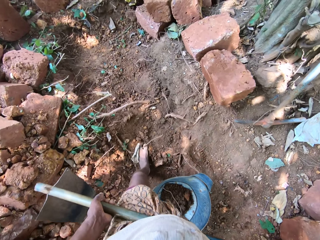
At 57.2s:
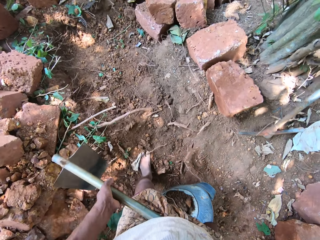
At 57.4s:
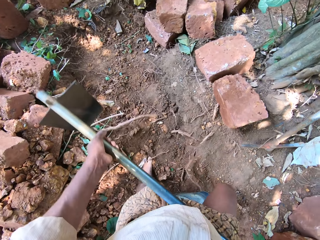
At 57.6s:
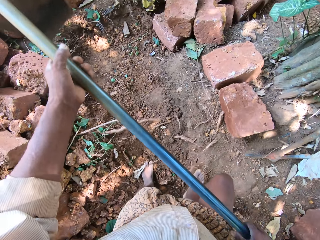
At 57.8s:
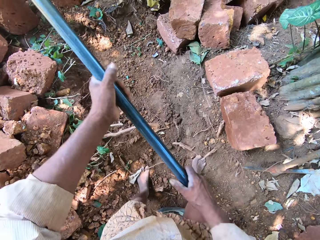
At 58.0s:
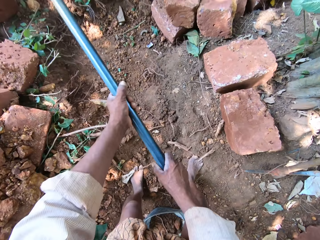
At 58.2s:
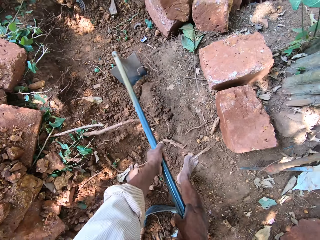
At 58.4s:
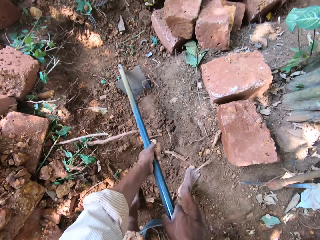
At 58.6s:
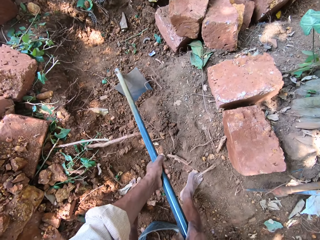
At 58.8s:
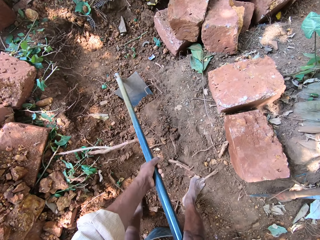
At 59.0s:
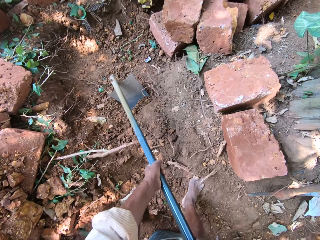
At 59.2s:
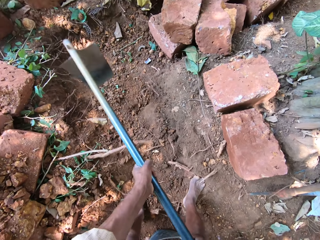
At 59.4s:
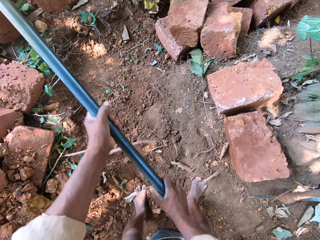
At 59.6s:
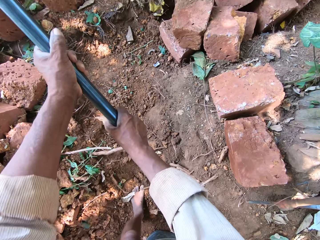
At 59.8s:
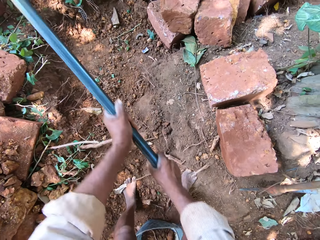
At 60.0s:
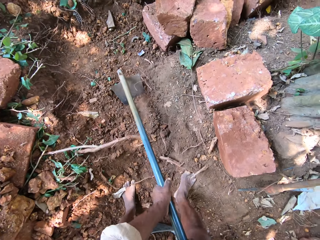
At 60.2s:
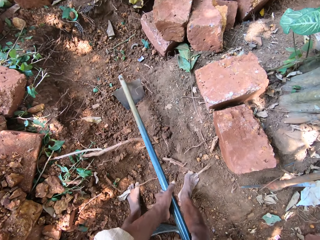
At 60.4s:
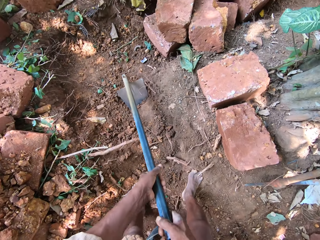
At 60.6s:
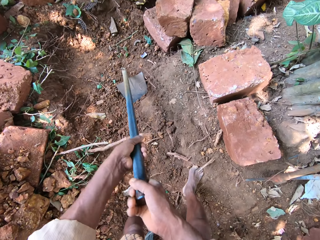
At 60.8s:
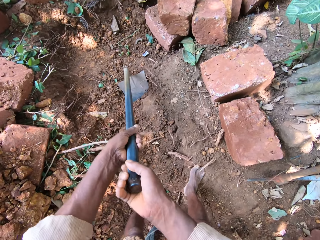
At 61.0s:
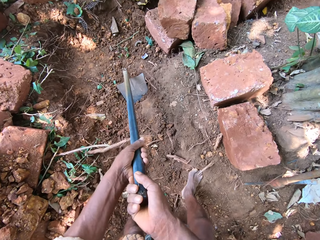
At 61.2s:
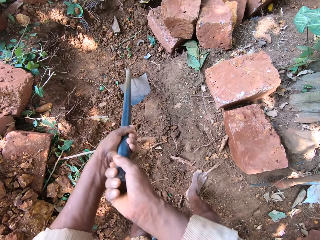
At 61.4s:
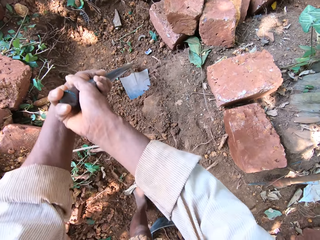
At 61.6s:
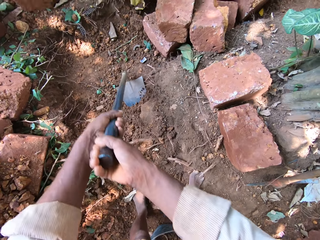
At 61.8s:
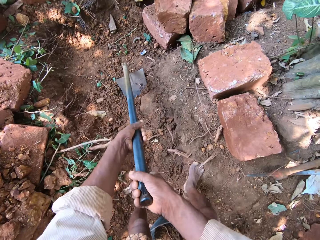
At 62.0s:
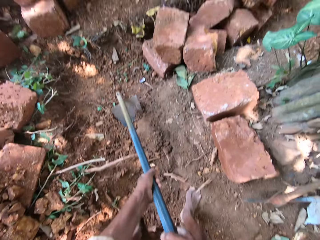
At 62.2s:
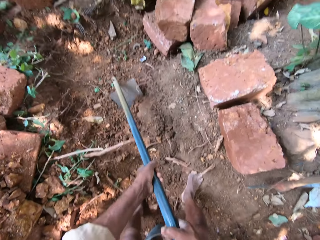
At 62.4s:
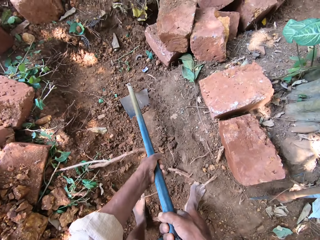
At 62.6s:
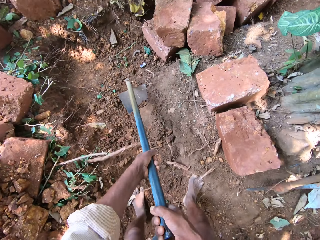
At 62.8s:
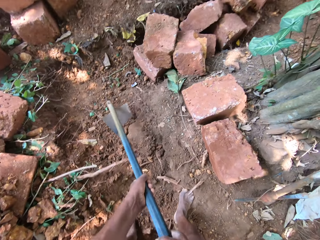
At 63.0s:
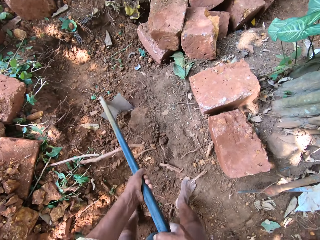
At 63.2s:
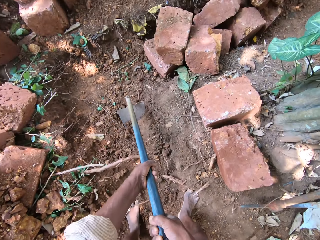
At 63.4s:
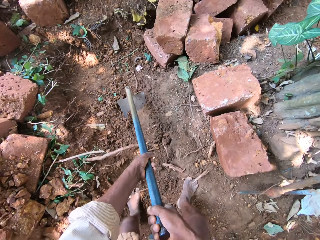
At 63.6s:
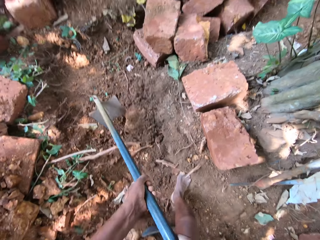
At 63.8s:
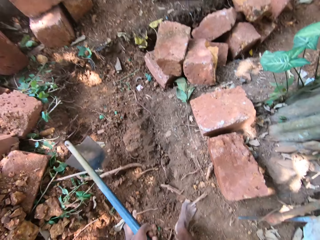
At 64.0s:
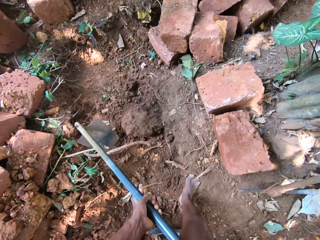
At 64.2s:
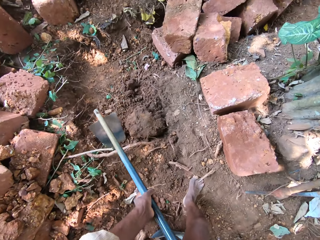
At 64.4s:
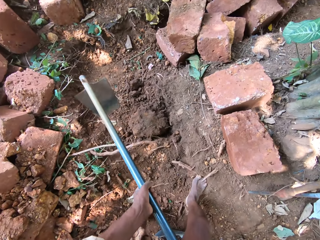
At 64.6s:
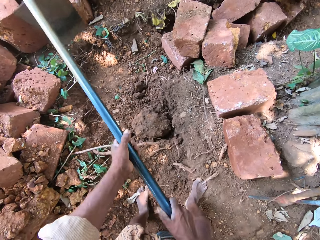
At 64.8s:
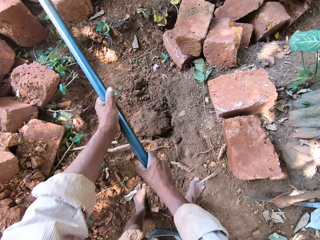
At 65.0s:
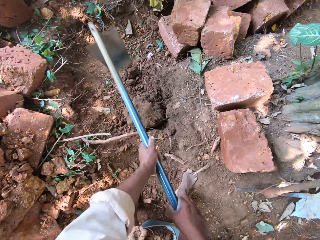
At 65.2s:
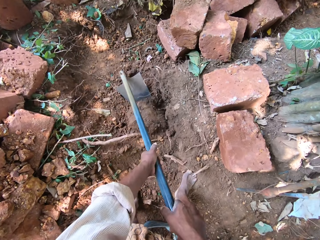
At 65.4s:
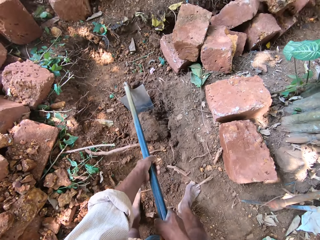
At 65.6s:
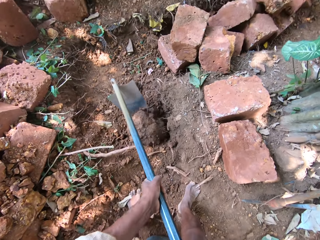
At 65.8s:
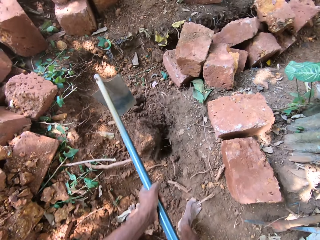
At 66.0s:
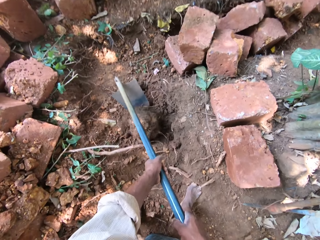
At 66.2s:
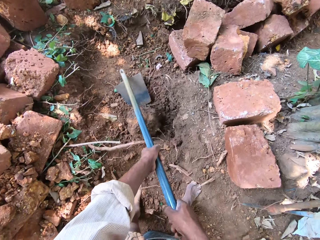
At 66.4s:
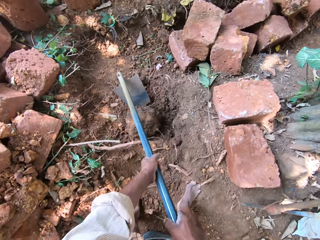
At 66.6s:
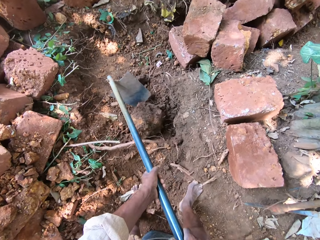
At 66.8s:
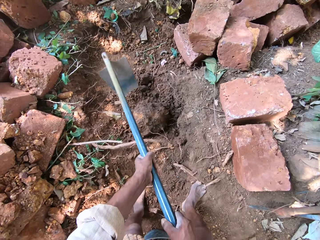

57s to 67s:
The camera wearer tills soil with the hoe with both hands.

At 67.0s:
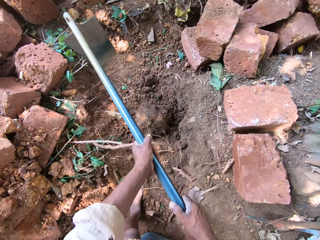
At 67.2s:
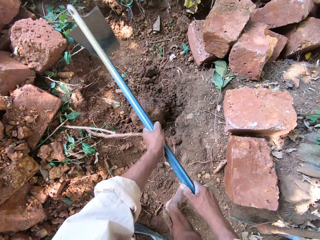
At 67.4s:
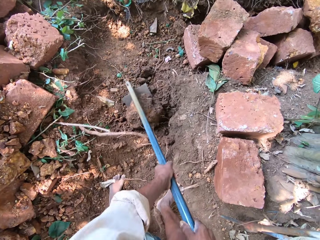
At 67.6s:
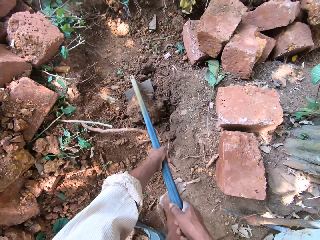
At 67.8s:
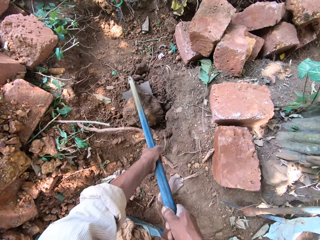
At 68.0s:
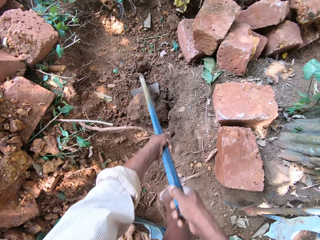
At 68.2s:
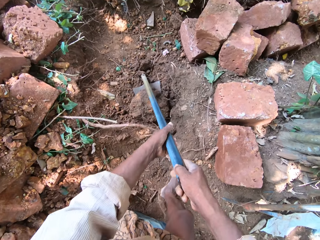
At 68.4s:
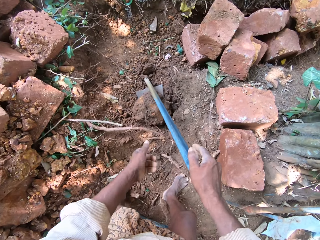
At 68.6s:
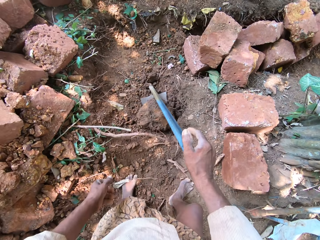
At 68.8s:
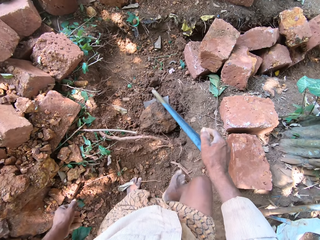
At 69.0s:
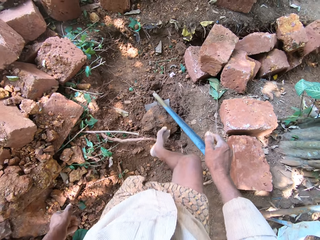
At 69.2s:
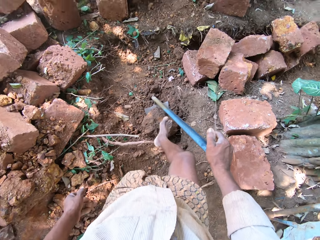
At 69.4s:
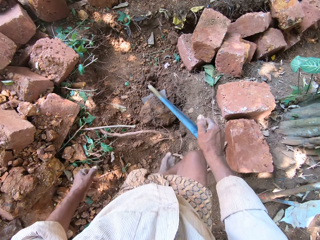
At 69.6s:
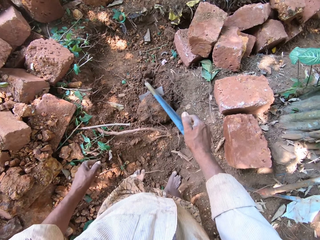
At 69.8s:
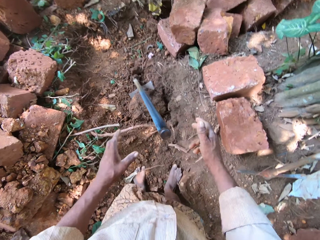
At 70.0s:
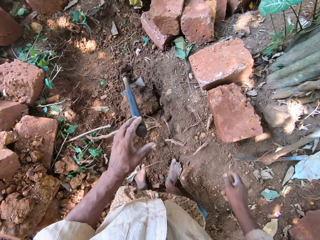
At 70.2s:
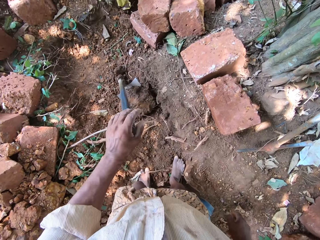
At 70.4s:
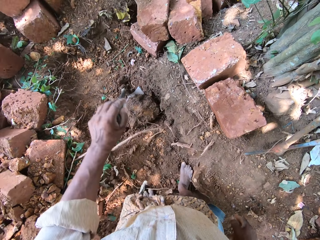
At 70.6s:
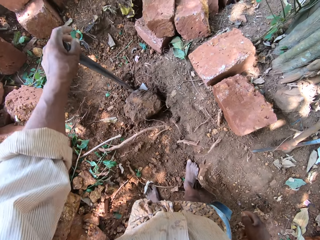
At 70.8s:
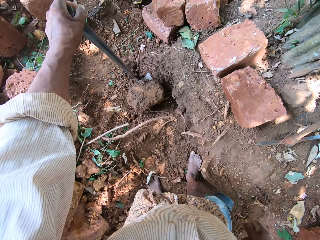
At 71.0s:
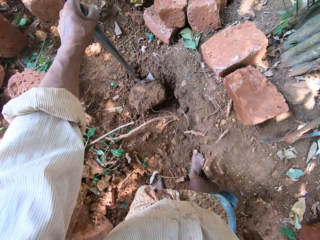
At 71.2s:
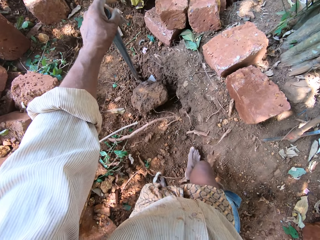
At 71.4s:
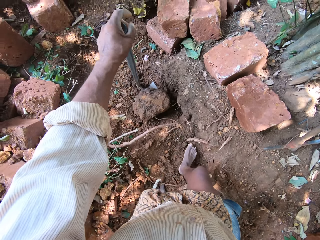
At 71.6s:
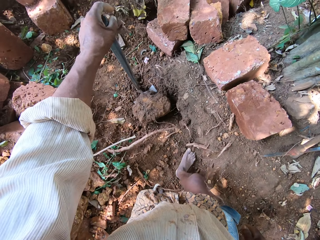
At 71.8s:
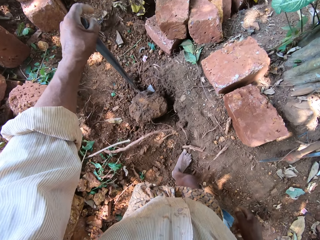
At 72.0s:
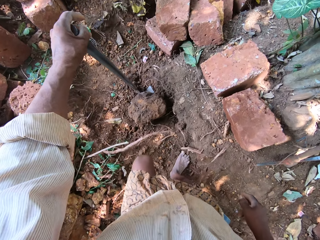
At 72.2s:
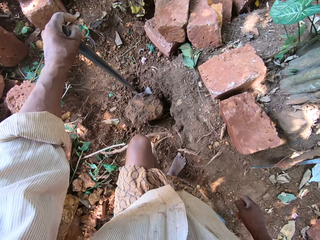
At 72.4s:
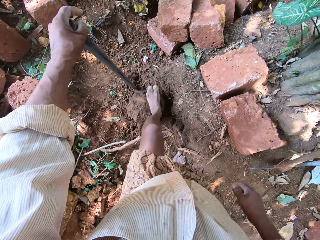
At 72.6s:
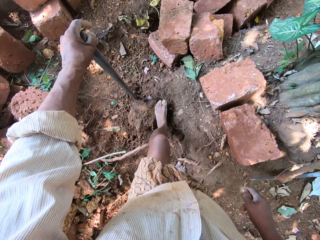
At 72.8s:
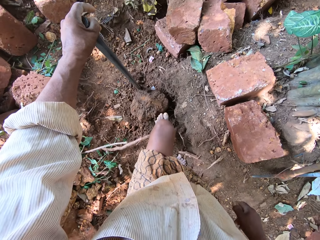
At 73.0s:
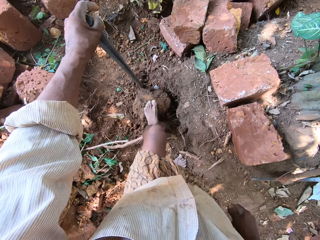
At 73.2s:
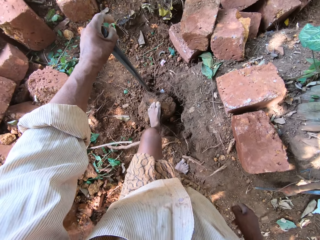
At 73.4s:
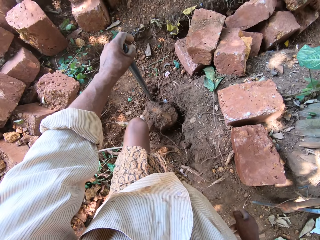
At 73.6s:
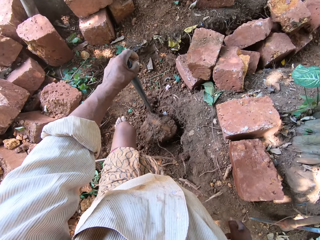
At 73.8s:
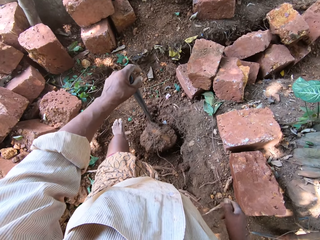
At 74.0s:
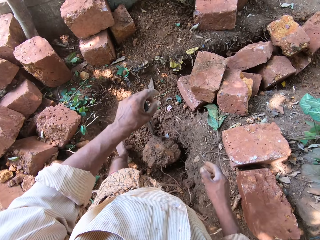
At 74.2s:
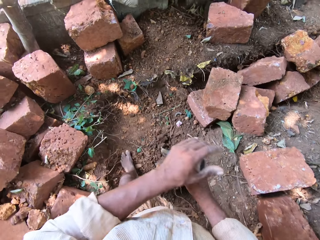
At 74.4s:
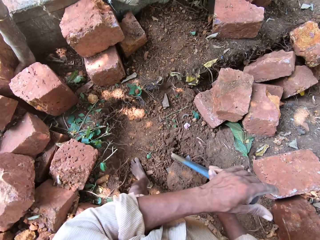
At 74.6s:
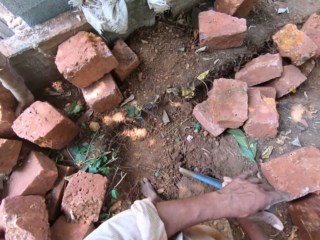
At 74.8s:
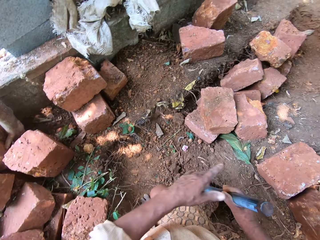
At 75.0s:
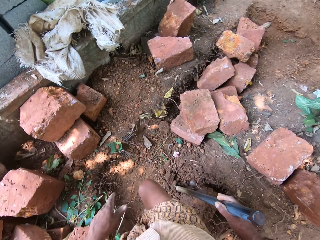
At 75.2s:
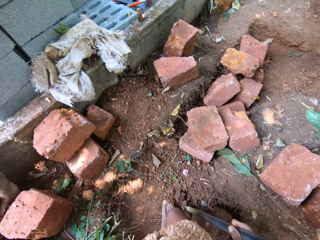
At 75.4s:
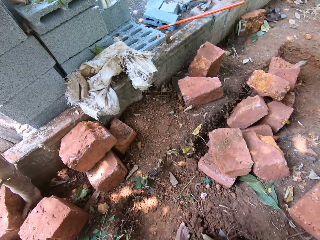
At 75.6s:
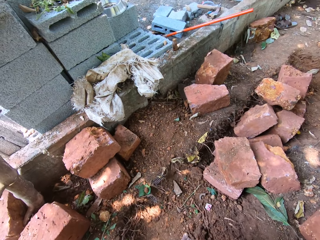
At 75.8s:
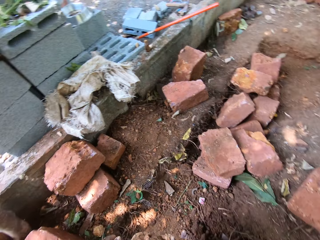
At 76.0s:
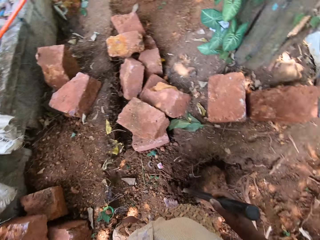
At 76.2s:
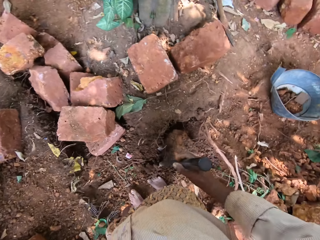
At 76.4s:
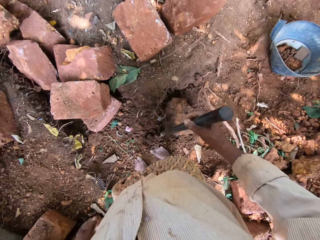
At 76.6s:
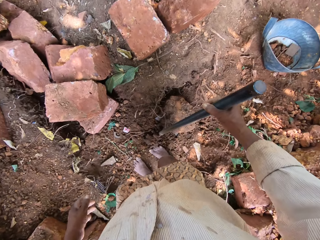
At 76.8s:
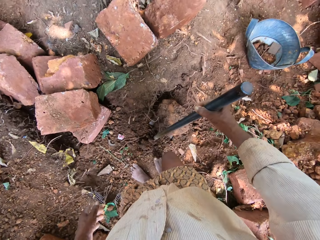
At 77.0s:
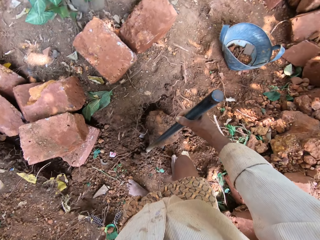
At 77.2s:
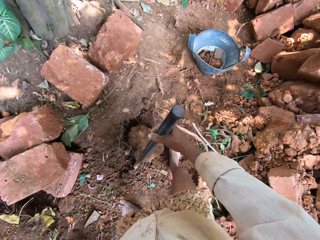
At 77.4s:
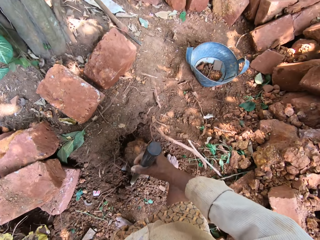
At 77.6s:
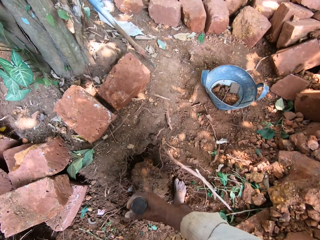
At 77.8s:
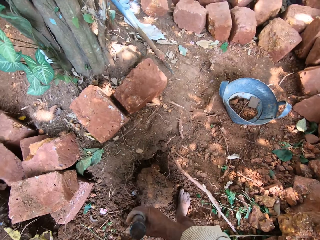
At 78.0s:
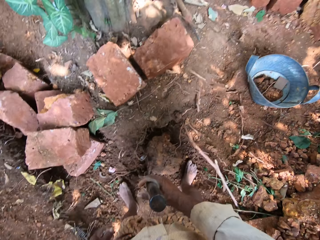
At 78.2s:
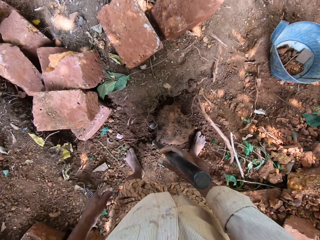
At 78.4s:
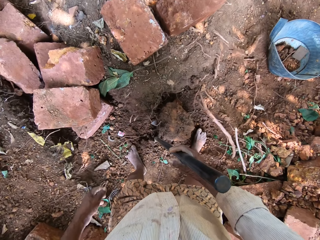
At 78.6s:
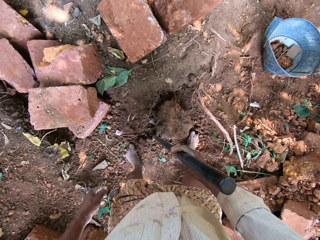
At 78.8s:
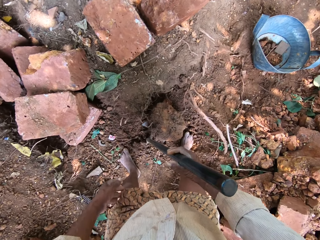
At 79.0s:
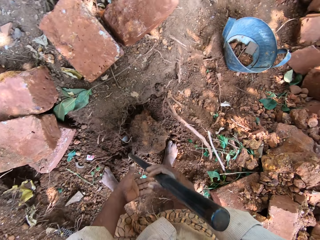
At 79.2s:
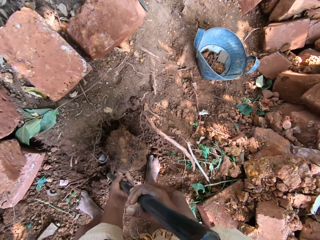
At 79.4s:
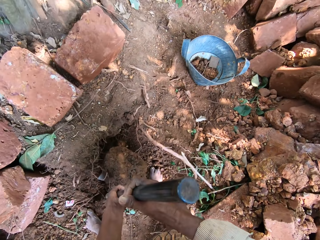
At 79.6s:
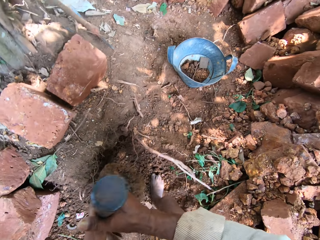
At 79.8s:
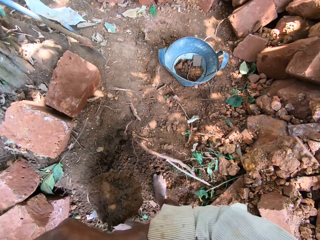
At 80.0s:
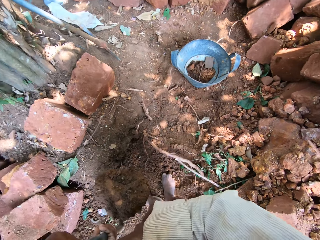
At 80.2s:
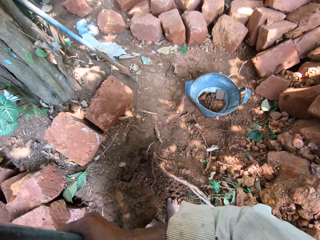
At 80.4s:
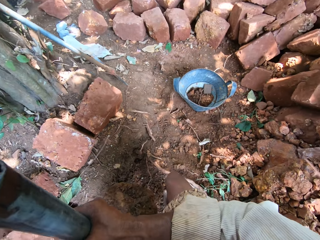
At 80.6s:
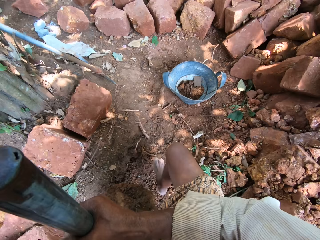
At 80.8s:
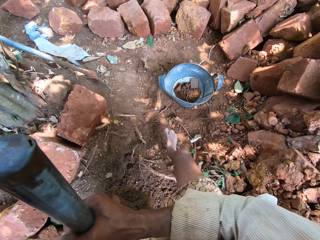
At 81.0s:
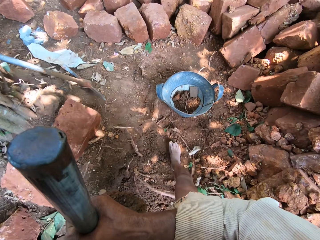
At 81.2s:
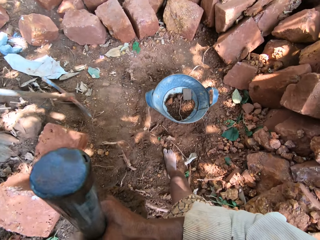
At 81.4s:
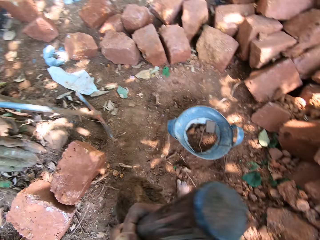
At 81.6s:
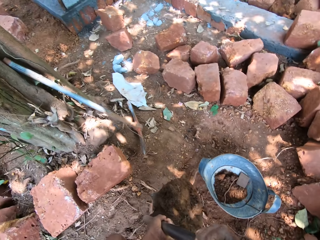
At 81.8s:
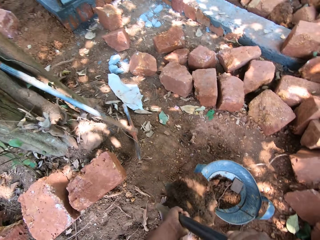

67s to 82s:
The camera wearer steps on soil on the hoe with his right leg. He holds the hoe with his left hand. He steps on the soil on the hoe with his left leg. He holds the hoe with his right hand. He looks around. He carries the hoe with both hands. He lifts a stone with a shovel.
